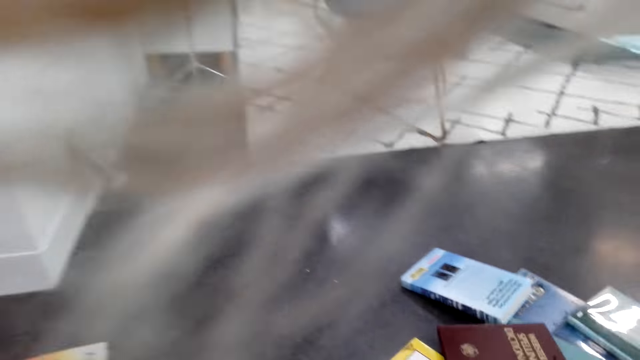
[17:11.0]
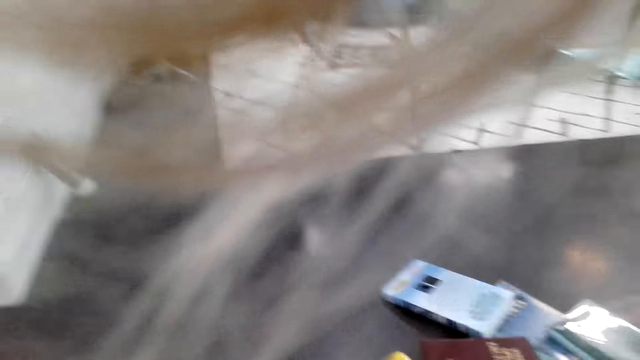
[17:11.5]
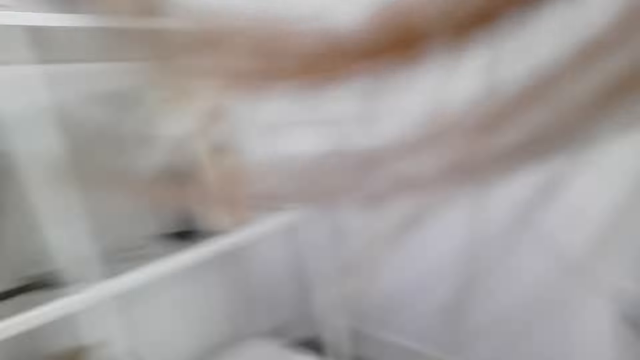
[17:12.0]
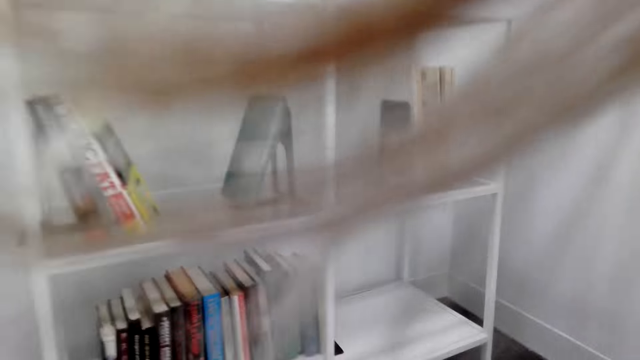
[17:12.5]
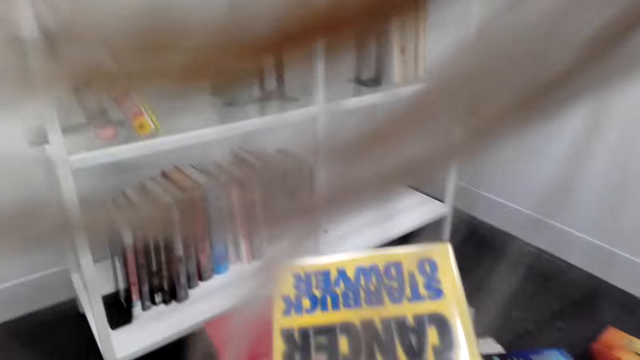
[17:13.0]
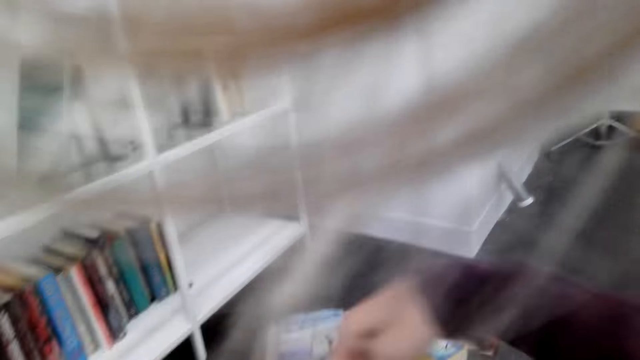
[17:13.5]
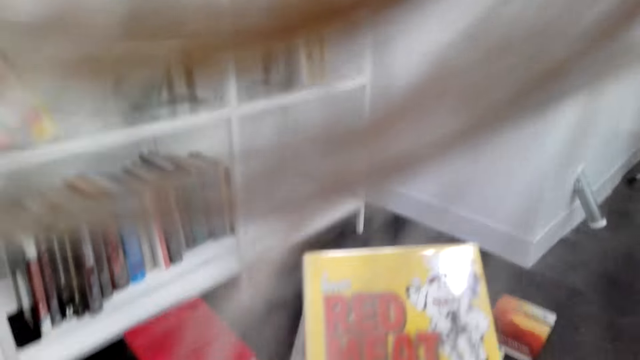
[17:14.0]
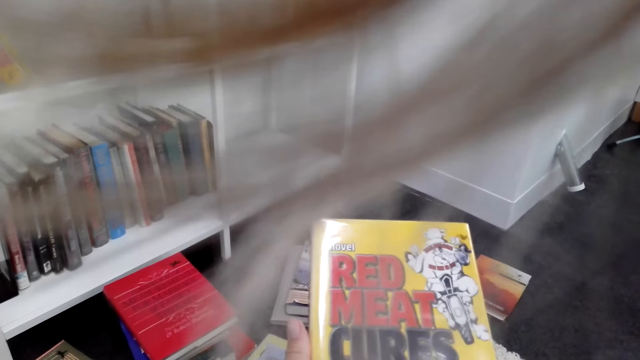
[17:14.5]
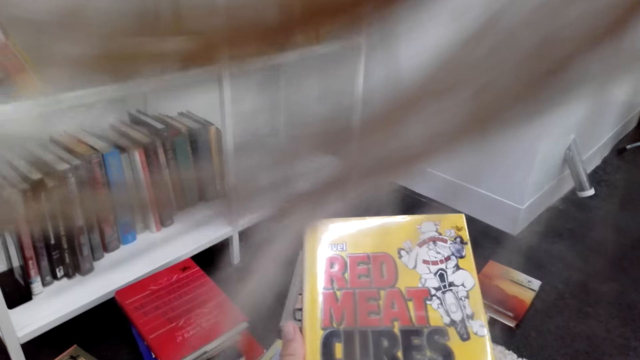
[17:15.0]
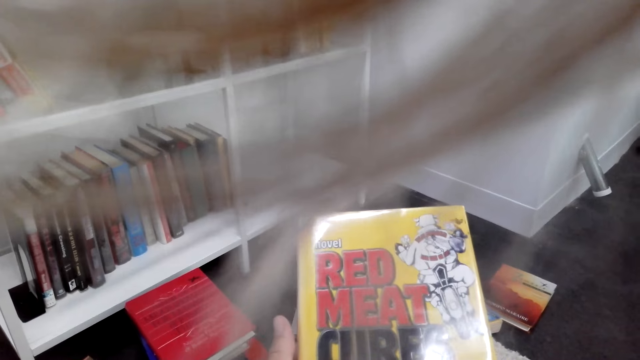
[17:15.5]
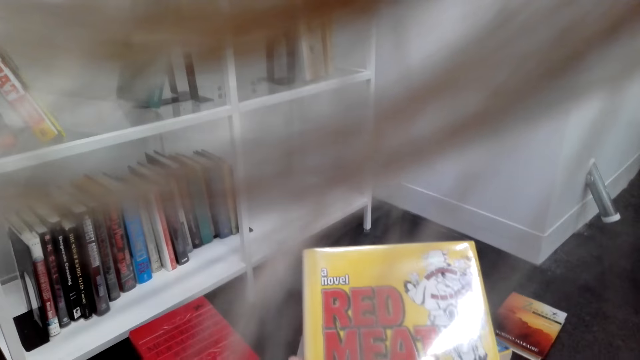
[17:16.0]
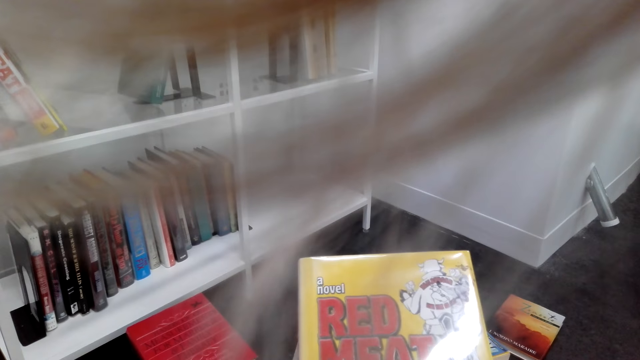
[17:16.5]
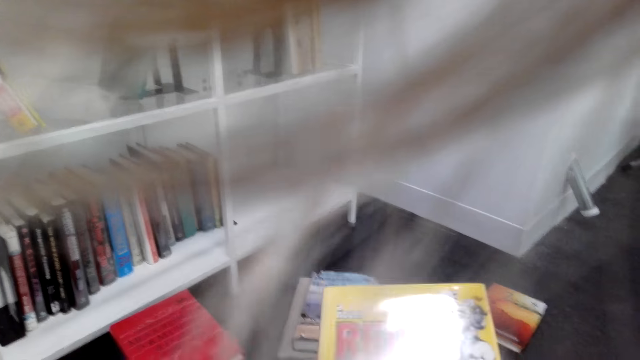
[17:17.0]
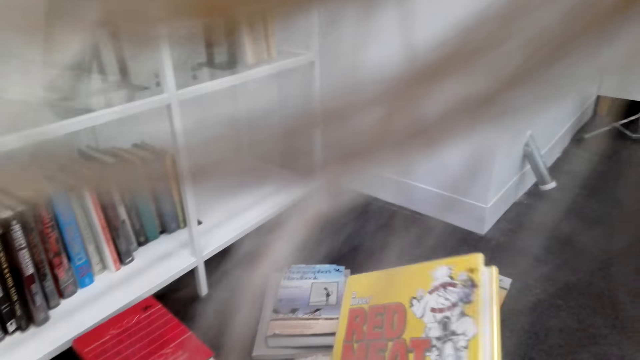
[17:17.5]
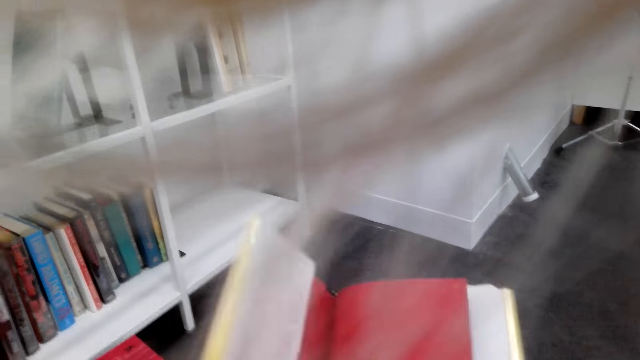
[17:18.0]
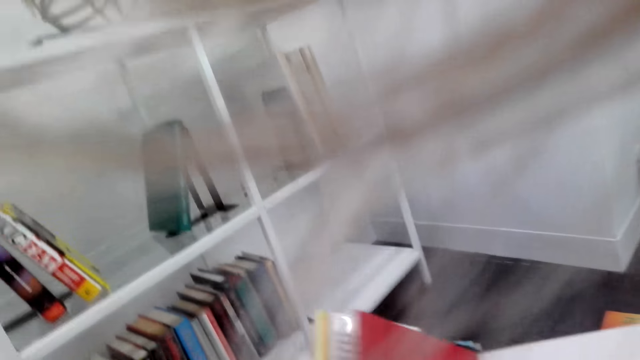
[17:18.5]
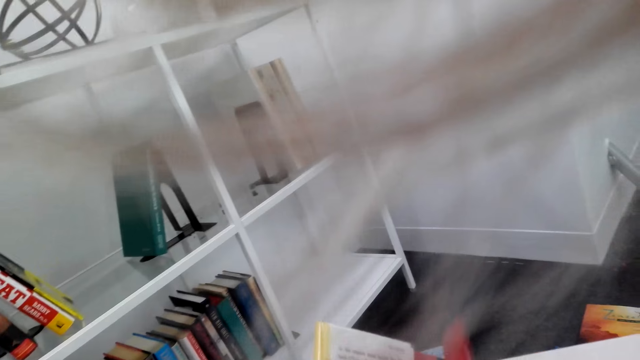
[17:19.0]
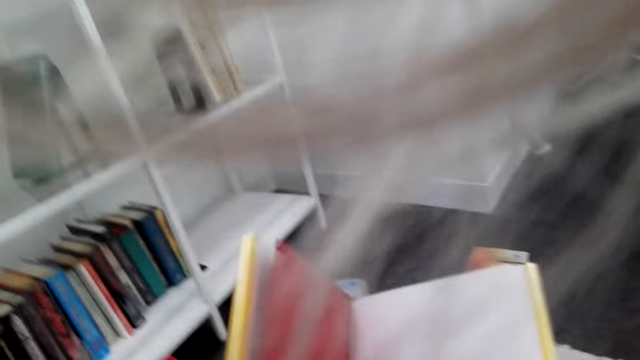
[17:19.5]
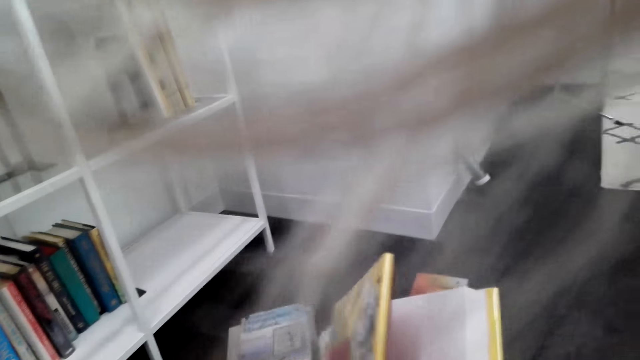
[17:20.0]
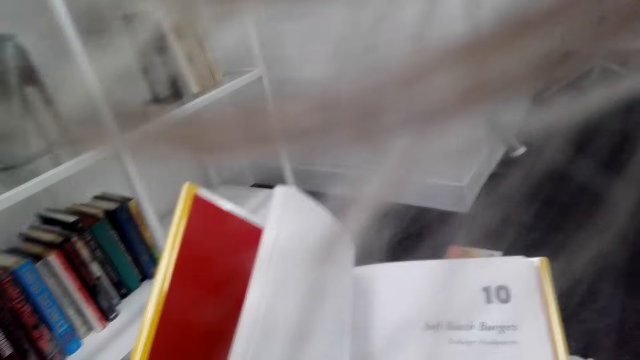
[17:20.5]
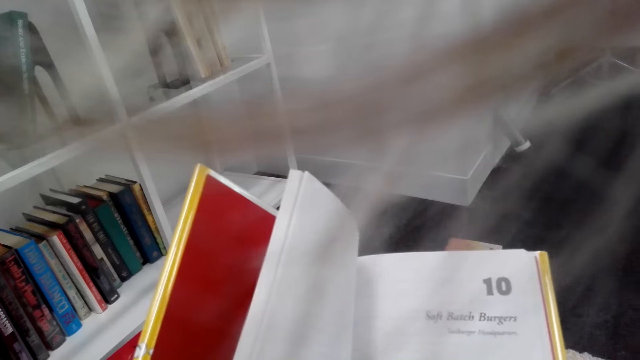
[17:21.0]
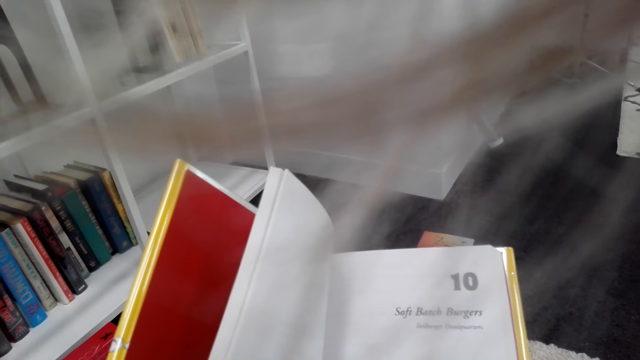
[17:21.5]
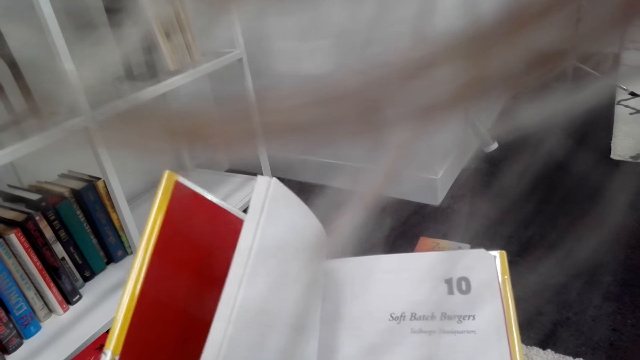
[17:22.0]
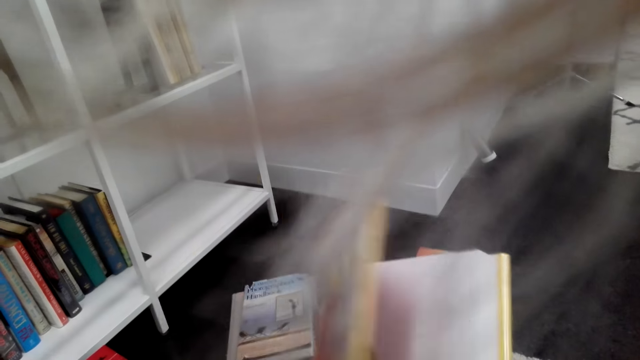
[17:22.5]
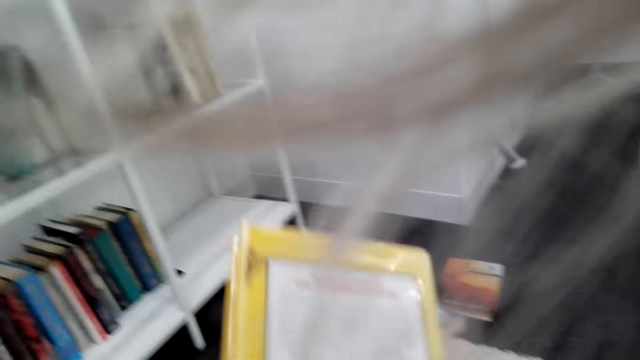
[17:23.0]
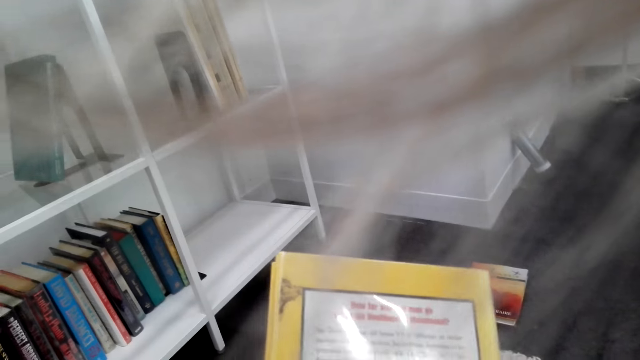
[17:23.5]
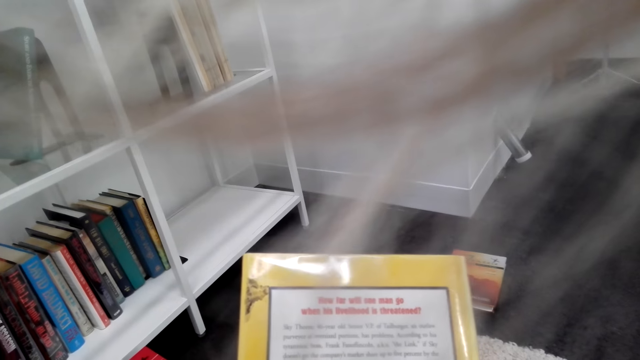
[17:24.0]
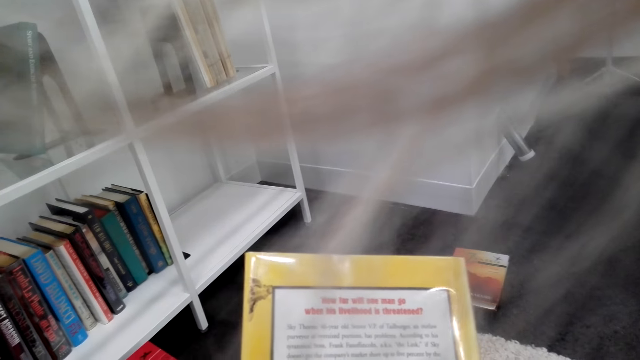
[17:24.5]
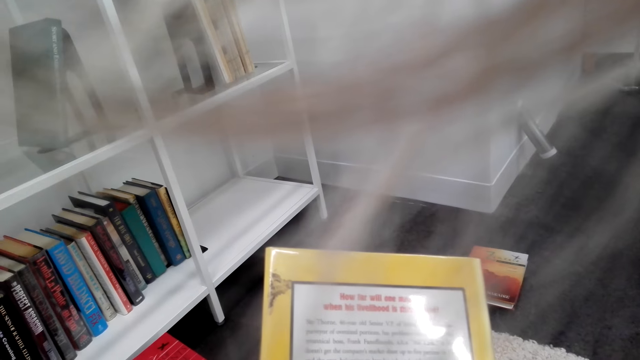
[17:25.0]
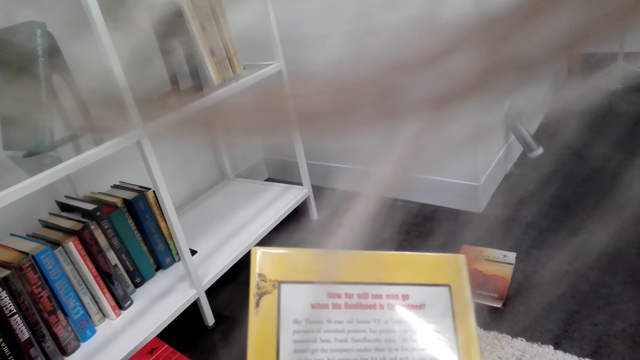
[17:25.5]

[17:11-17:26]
The camera wearer picks up a book. They stare at the floor. They check the book. They open the book and flip pages of the book. They read the book. They close the book. They read the book.

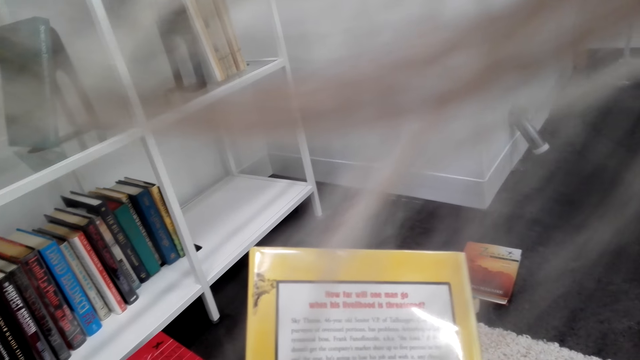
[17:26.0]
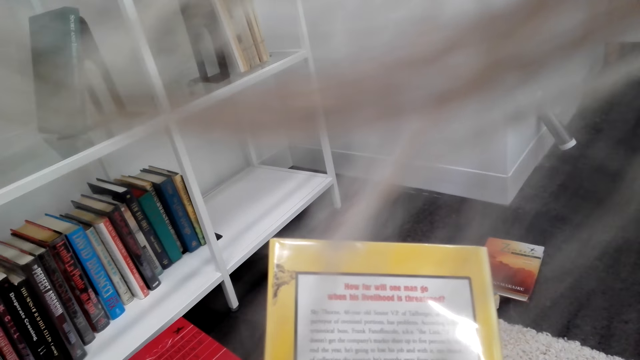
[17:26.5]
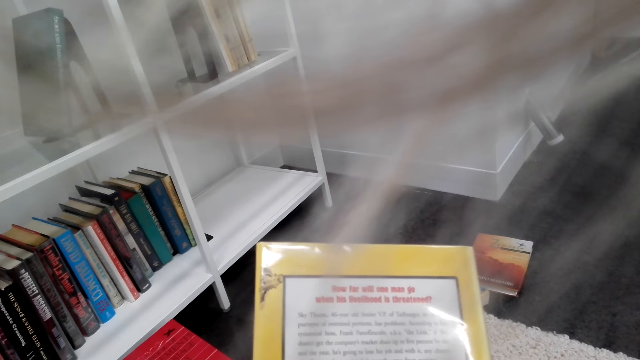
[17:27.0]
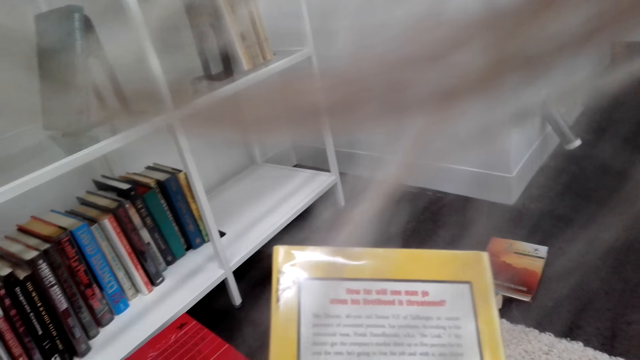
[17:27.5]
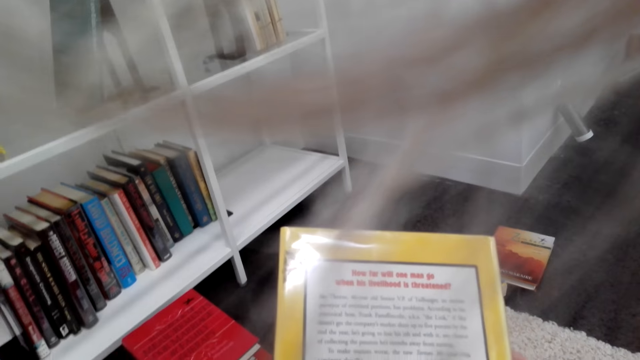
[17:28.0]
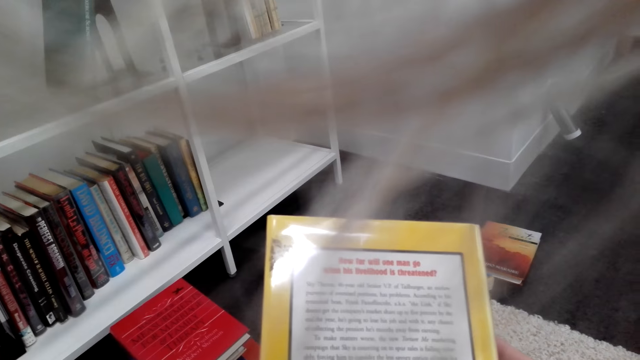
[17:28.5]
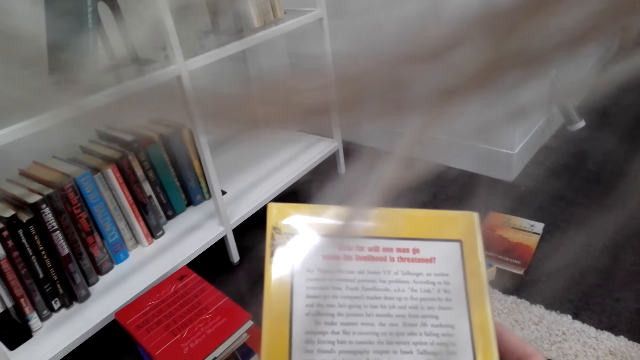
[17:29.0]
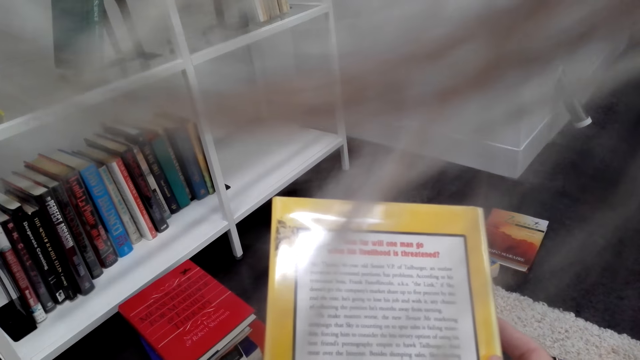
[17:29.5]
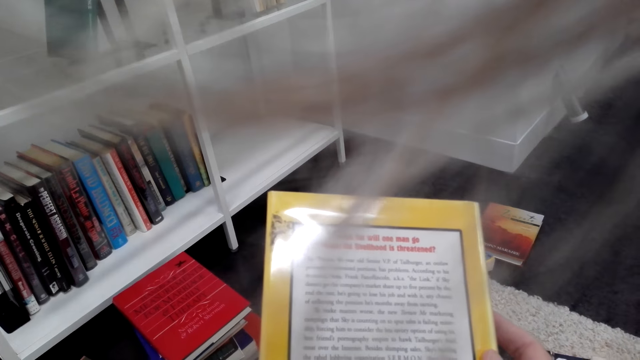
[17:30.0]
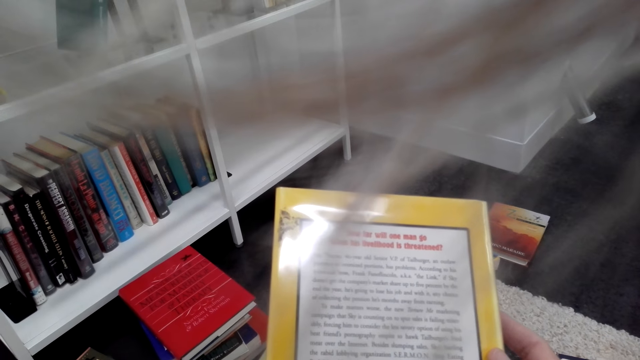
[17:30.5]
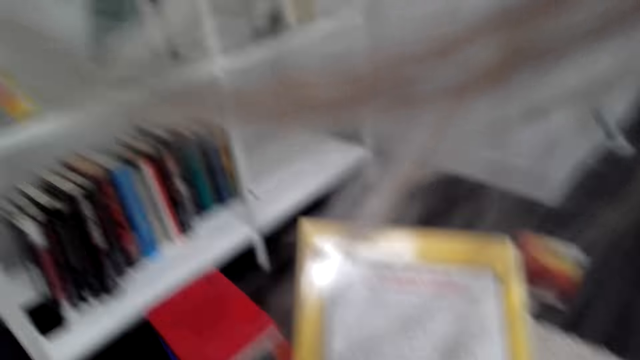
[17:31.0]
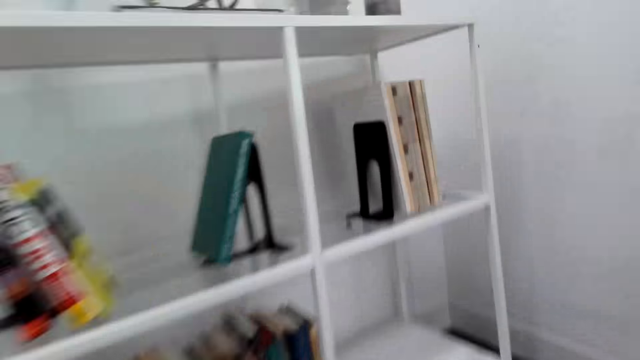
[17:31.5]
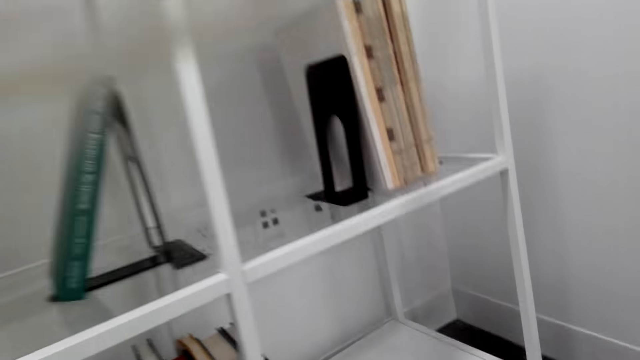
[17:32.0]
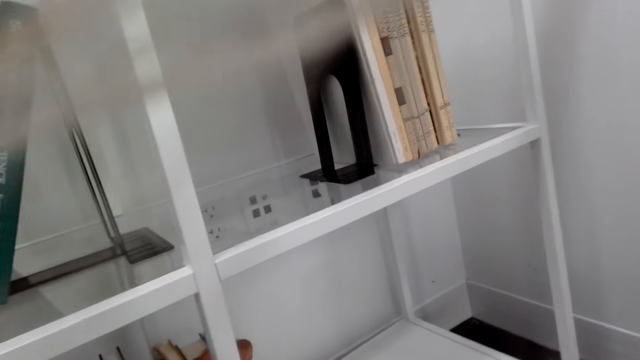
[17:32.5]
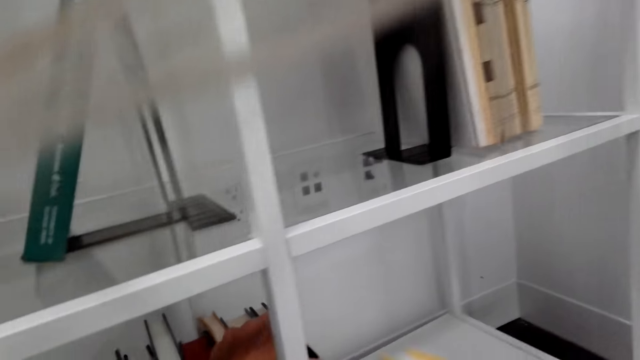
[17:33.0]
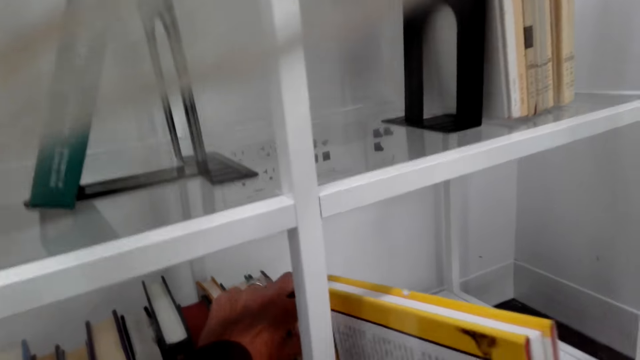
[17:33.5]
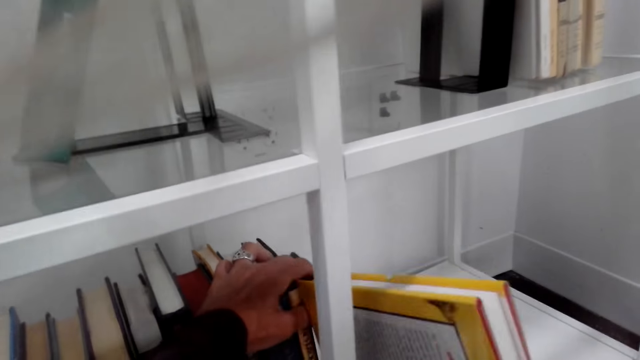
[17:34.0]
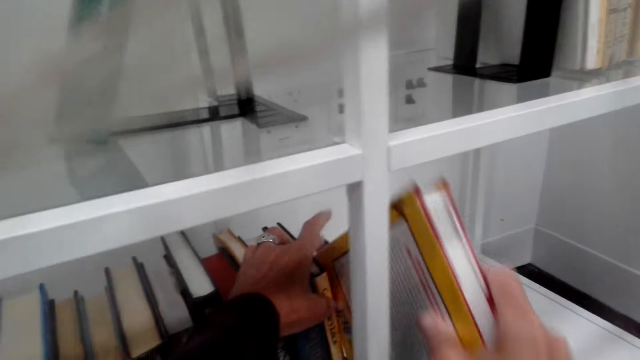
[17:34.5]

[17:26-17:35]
The camera wearer looks around the shelf. They place the book on the shelf.
